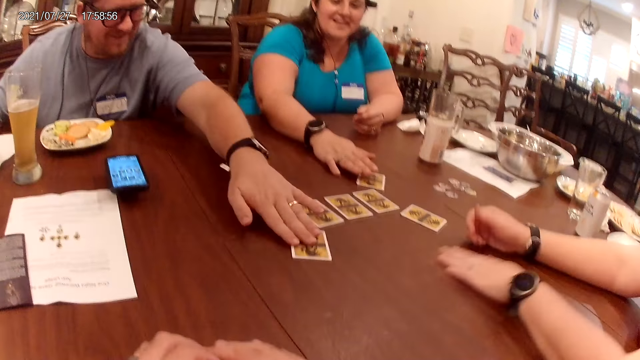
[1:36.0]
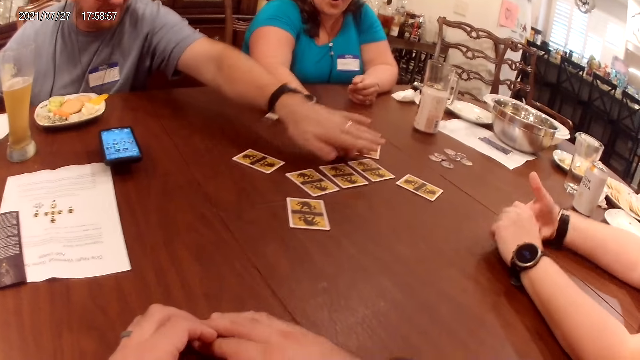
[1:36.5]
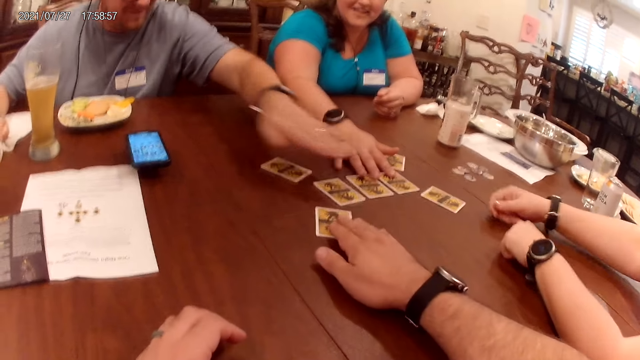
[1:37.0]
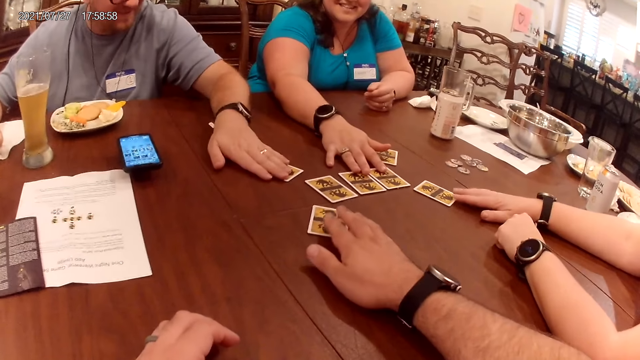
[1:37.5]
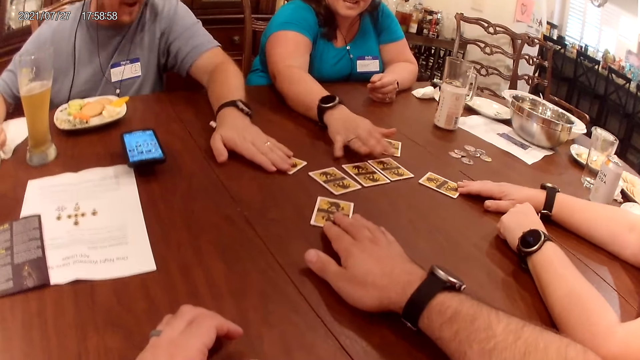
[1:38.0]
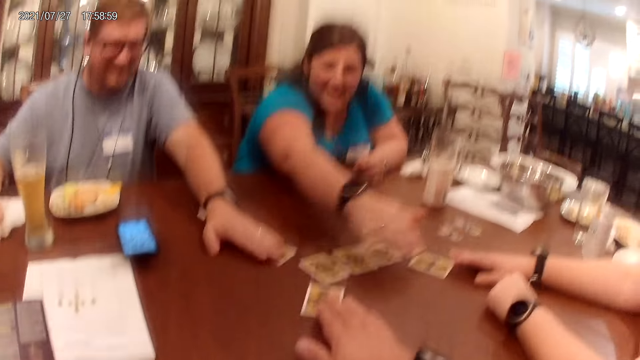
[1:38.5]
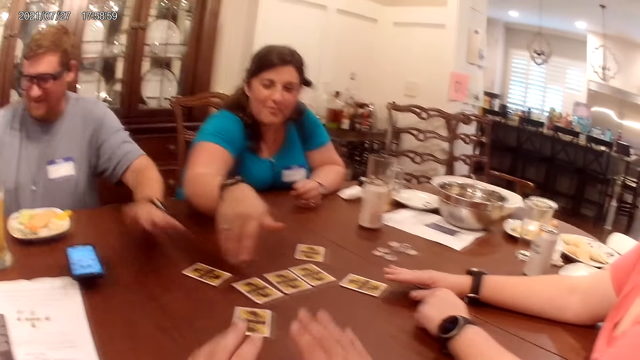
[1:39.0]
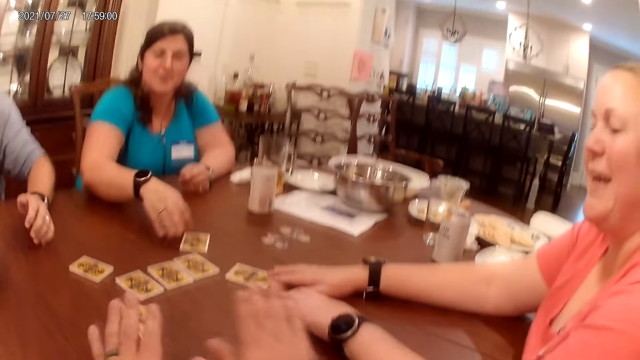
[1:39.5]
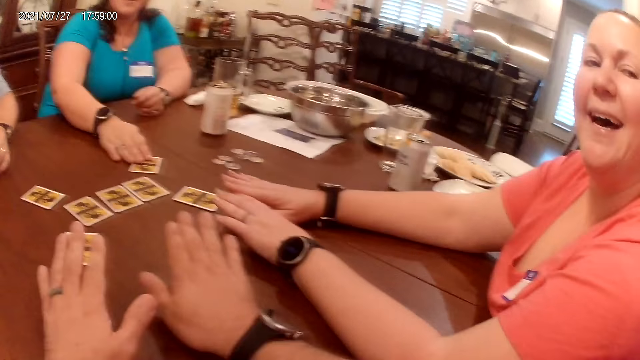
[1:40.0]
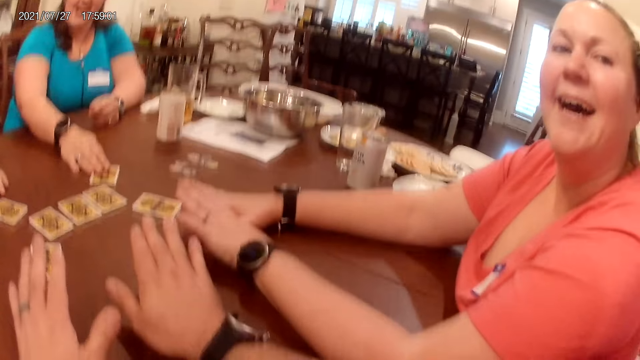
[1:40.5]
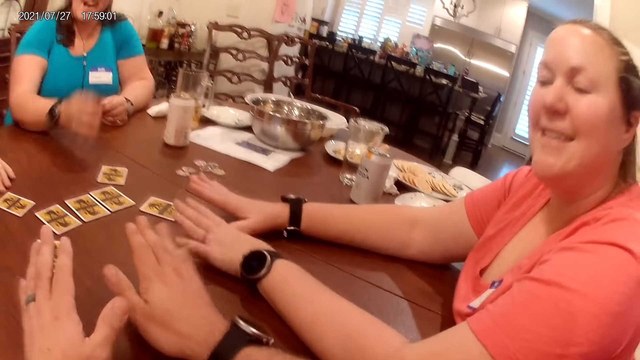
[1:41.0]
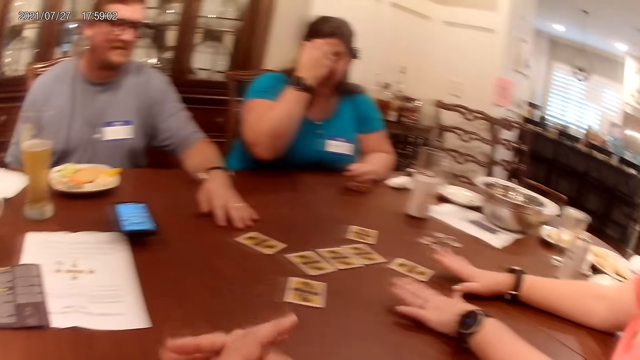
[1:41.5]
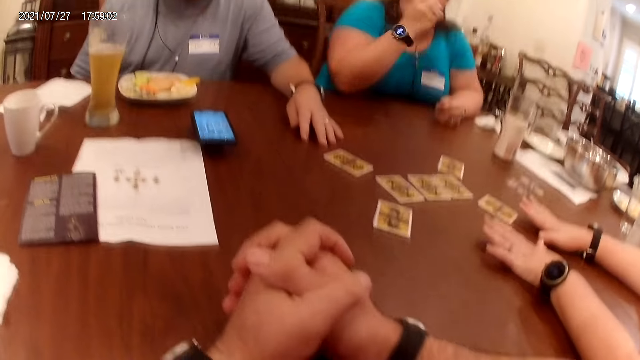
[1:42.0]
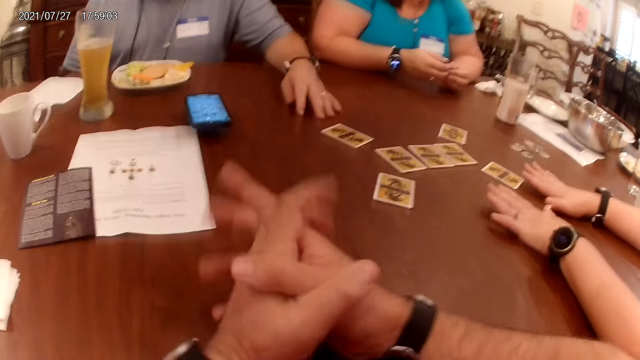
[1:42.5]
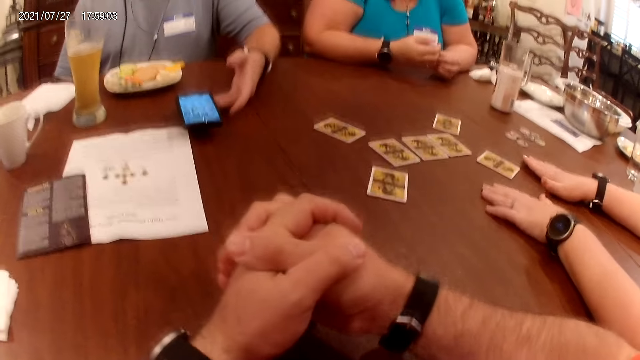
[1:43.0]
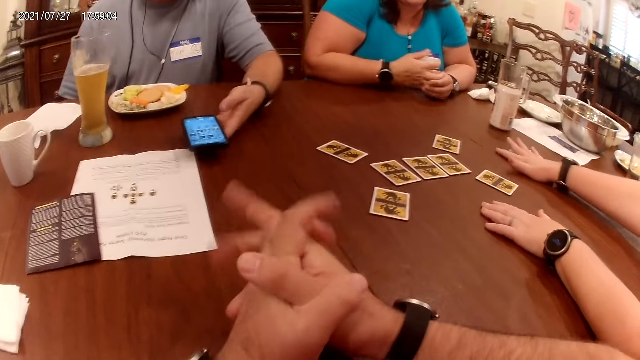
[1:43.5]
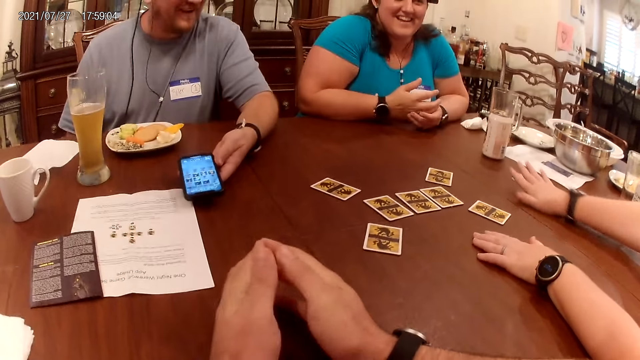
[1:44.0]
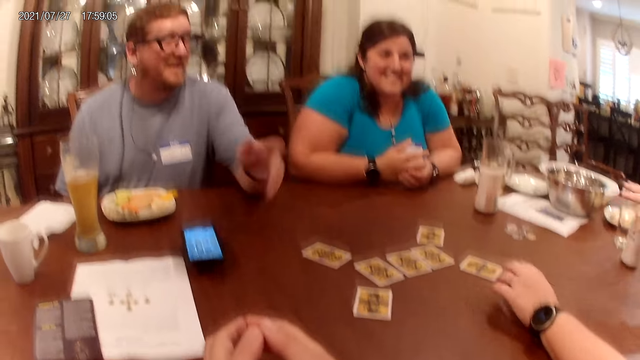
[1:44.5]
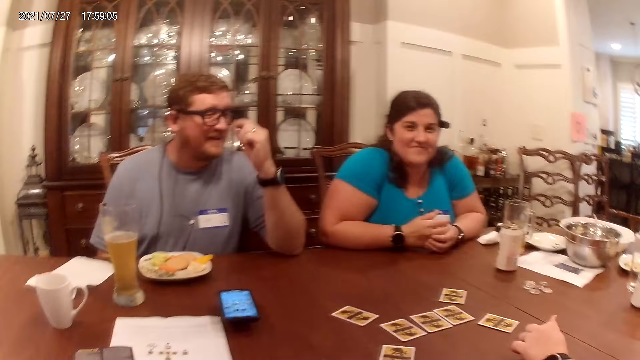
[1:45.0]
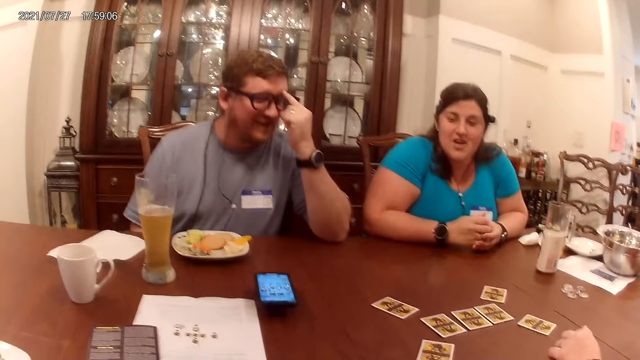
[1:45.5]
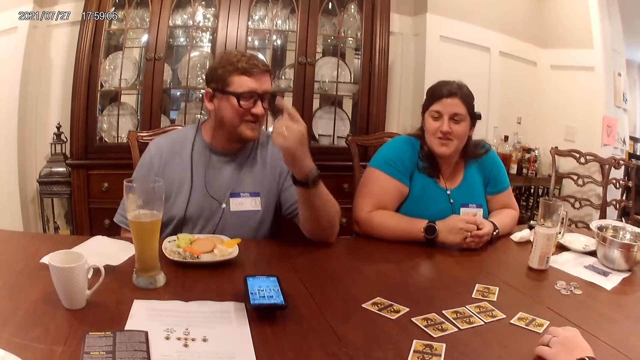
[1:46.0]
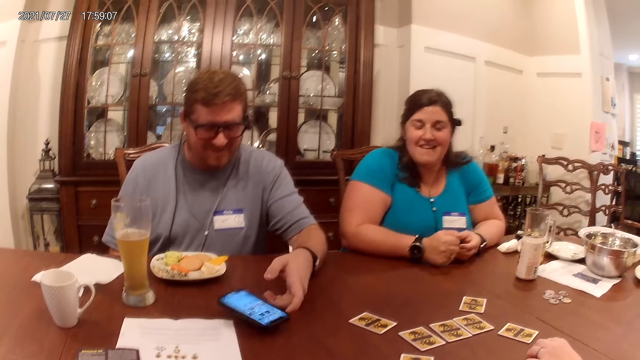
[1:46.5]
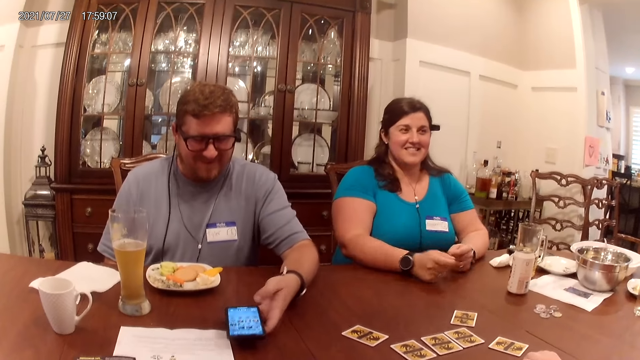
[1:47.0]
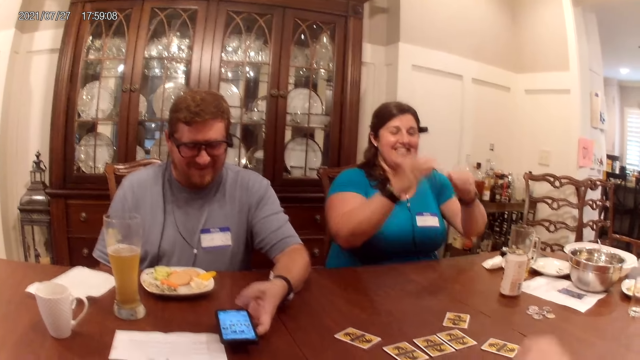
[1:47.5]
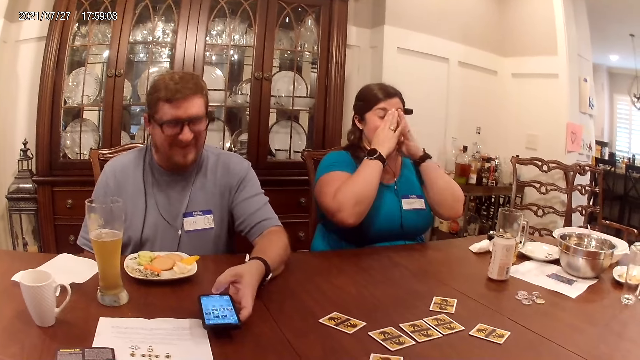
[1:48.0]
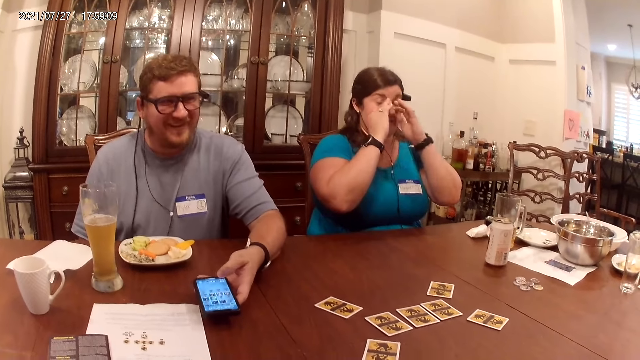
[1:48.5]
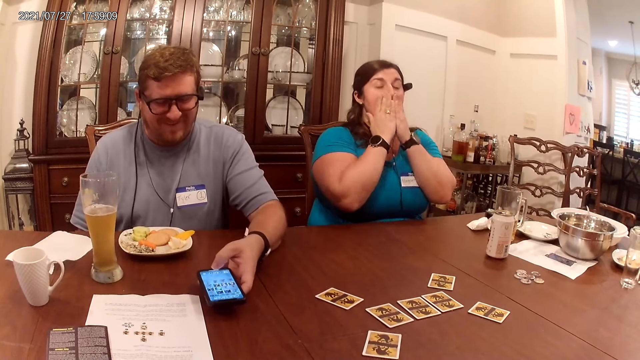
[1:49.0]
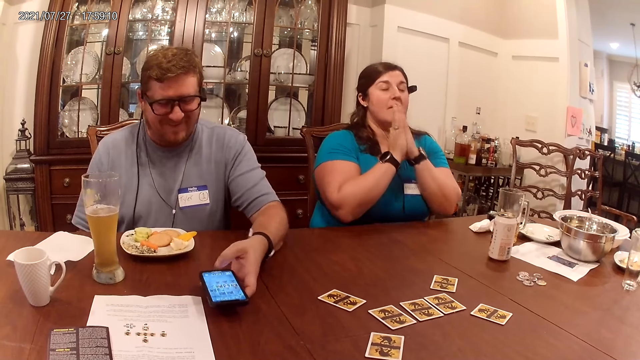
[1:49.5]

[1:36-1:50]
The camera wearer places the right hand on the card. They wave both hands. They speak to a man, a woman, and another woman at a table. The first woman touches her face with her right hand. The camera wearer interacts with the man, the first woman, and the other woman. They hold both hands together. The first woman places her right hand on the table. The man holds the phone with his left hand. The other woman adjusts the position of coins on the table with her right hand. The man removes his left hand from the phone. The man speaks to the first woman, the other woman, and the camera wearer at the table. The man touches his face with his left hand. The camera wearer looks around. The man holds the phone with his left hand. The other woman speaks to the man, the first woman, and the camera wearer at the table. The first woman removes both hands from the table, and touches her face with both hands. The man operates the phone with his left hand.

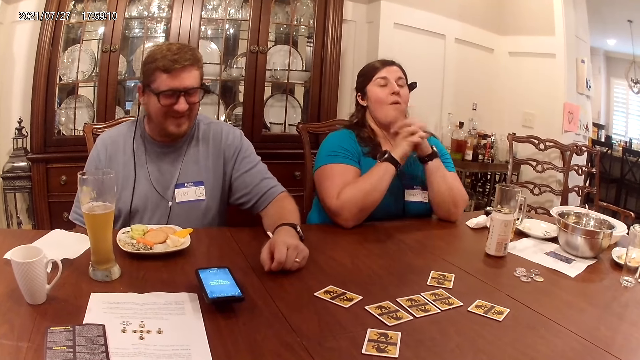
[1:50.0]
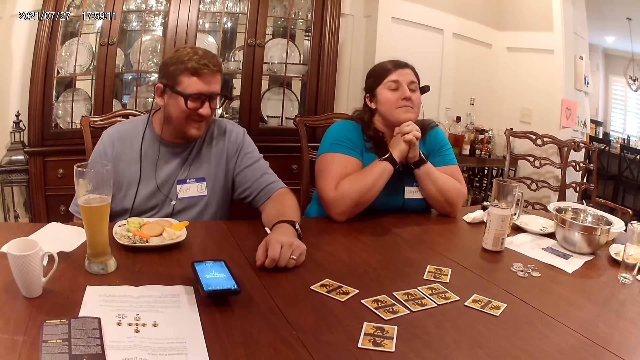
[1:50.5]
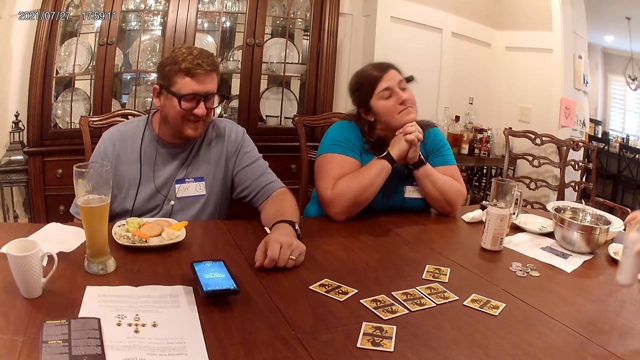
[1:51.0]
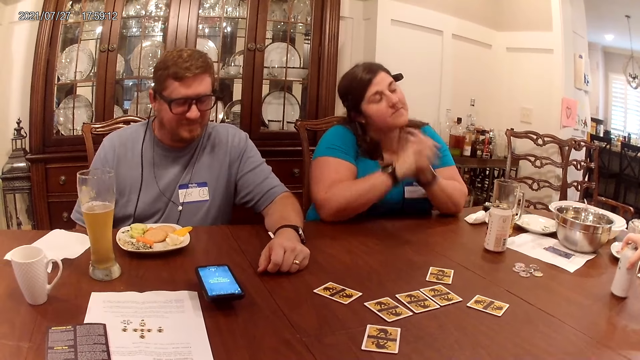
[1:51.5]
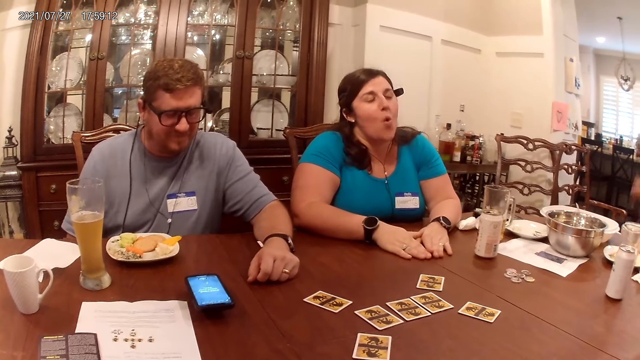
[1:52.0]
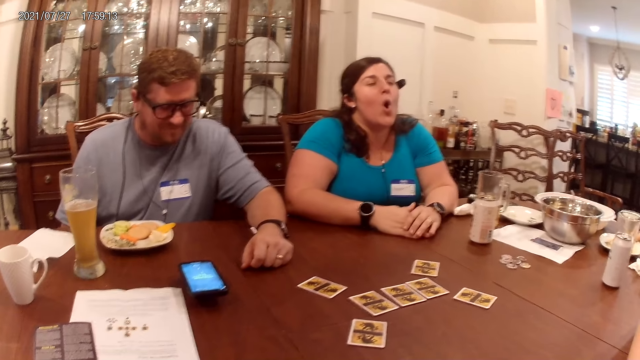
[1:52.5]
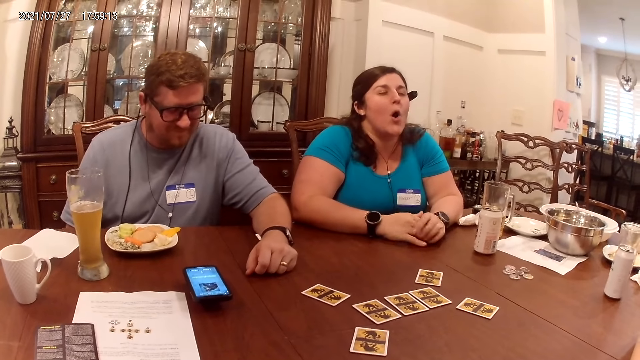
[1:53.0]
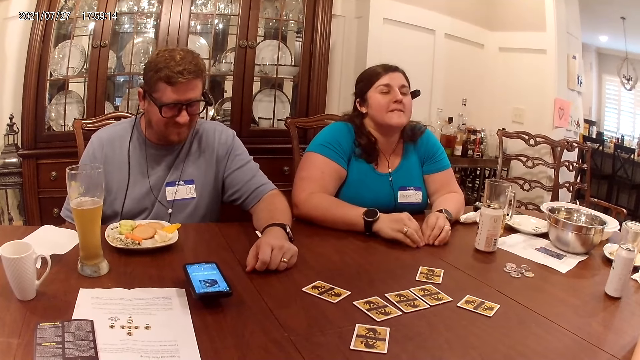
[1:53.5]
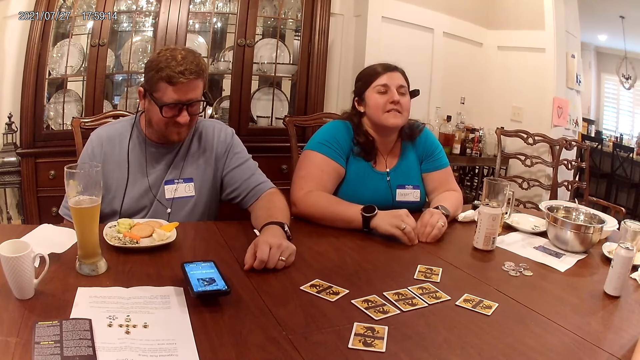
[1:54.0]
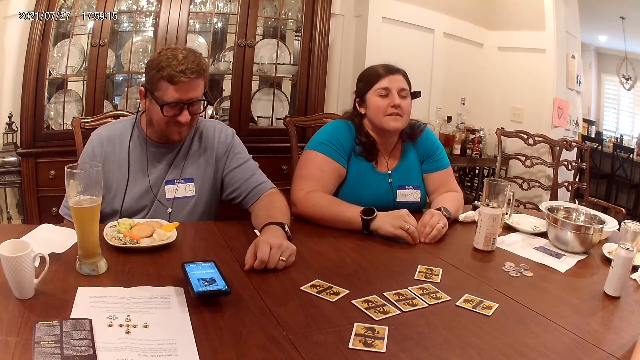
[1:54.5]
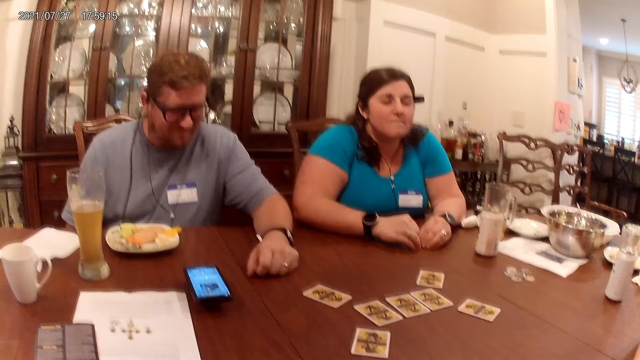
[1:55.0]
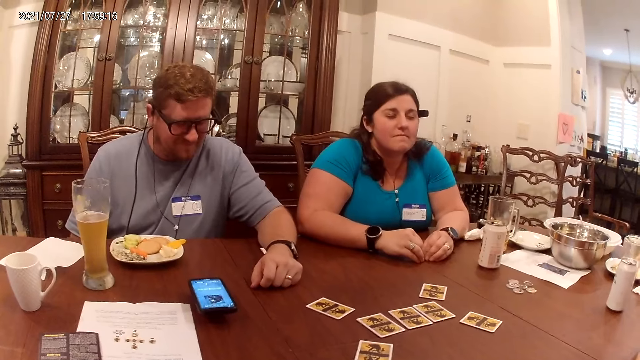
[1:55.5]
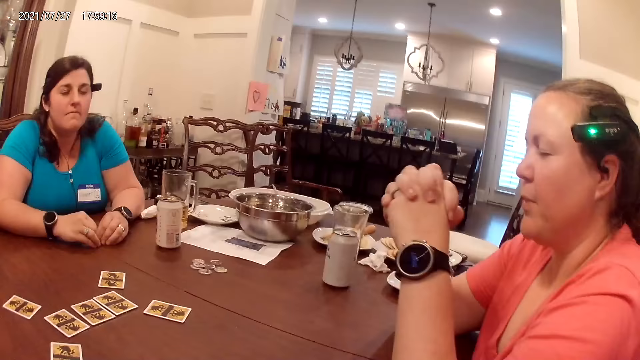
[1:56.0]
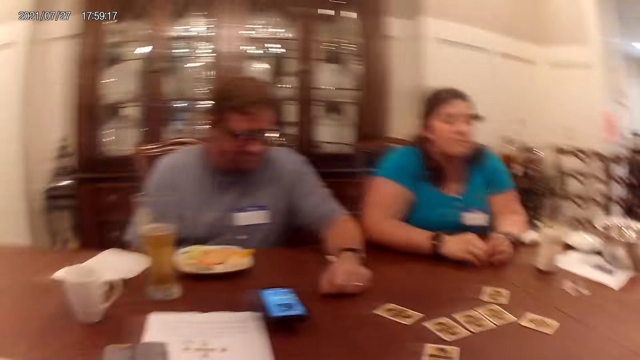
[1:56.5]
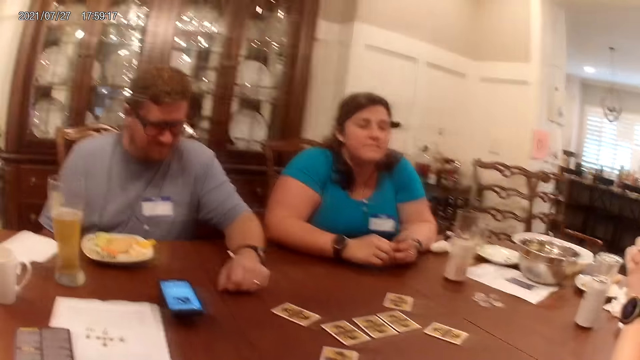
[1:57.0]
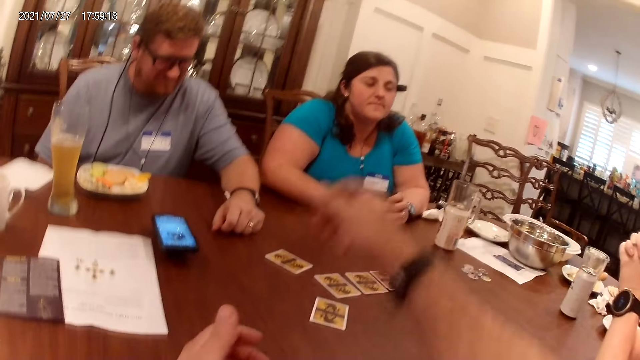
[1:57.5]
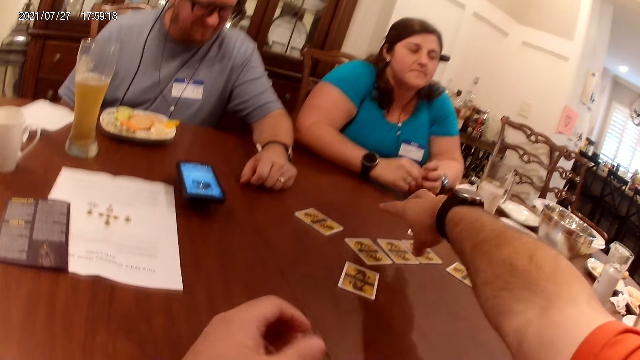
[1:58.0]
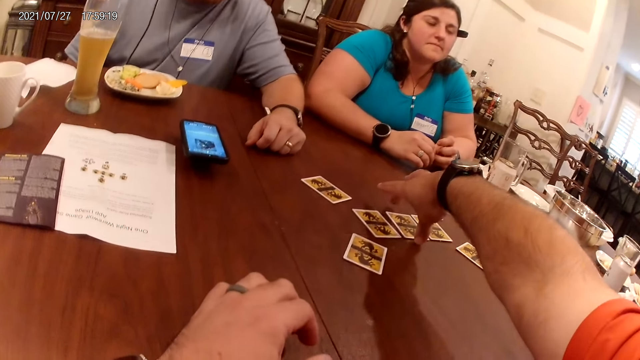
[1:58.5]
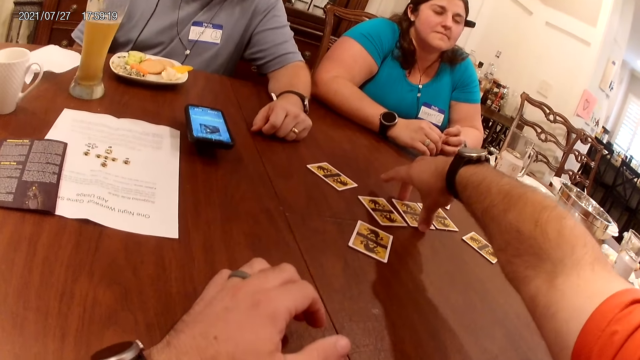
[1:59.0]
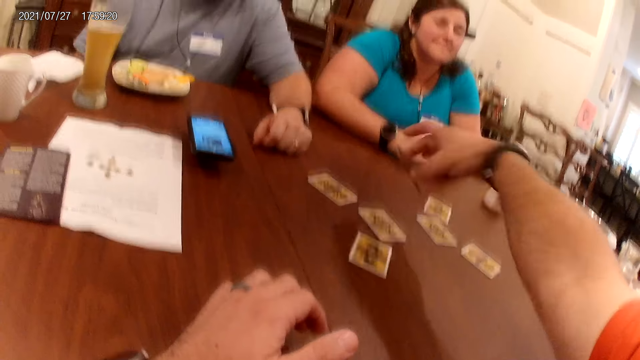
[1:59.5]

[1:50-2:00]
The man removes his left hand from the phone and places his left hand on the table. A woman drops a can of beer on the table with her right hand. Another woman places her hands on the table. The camera wearer stretches the right hand. He takes the card on the table with his right hand.
